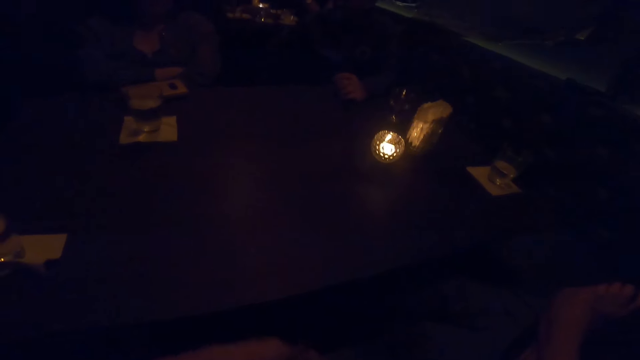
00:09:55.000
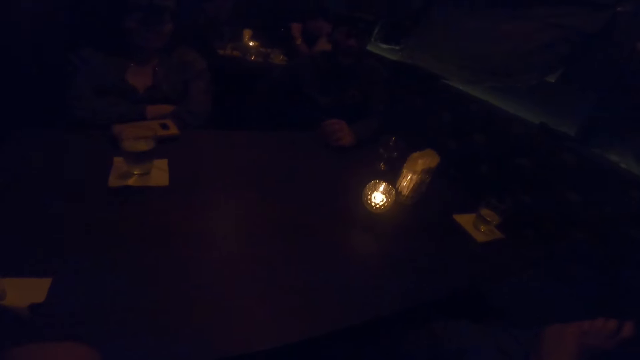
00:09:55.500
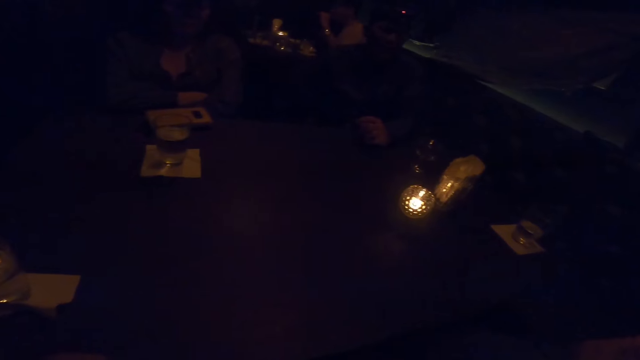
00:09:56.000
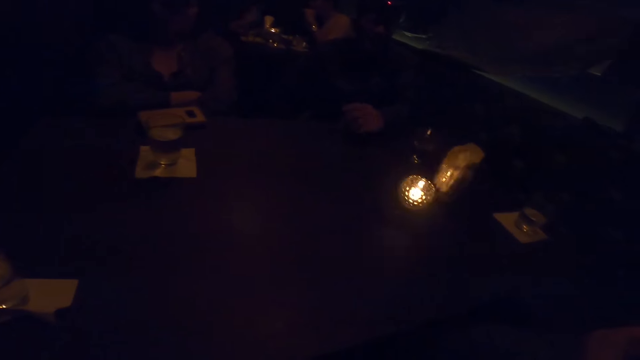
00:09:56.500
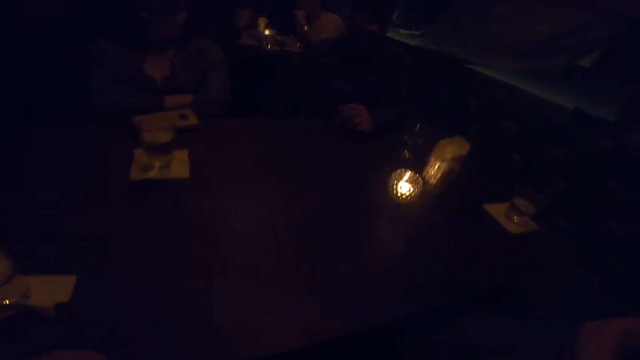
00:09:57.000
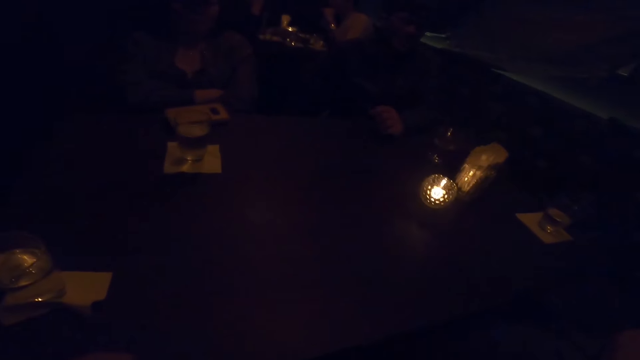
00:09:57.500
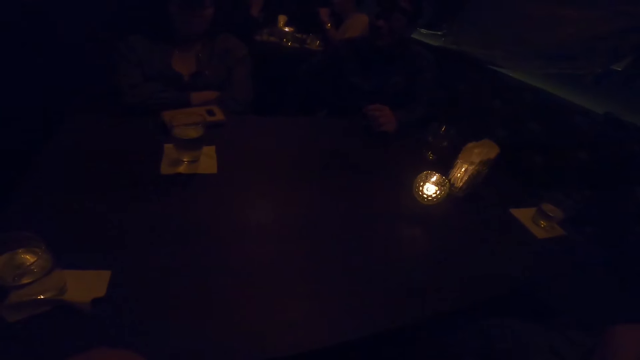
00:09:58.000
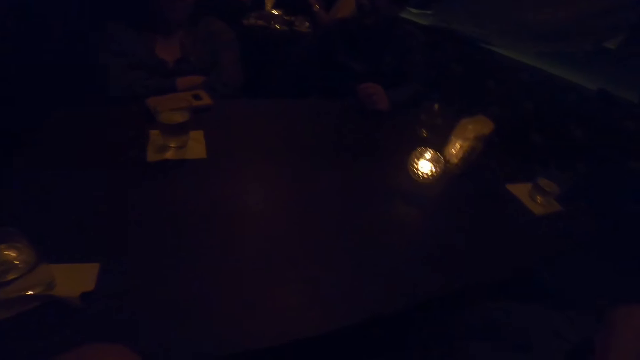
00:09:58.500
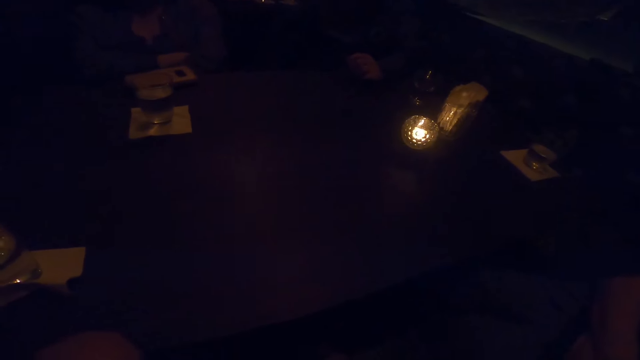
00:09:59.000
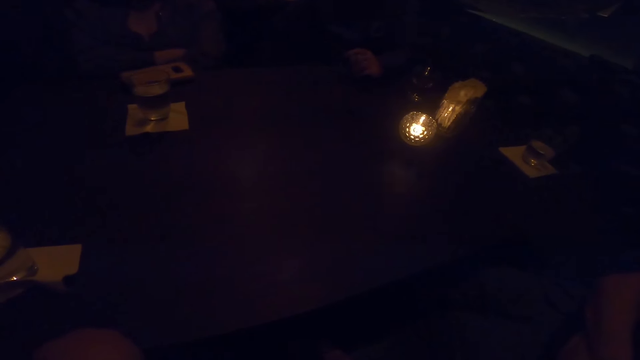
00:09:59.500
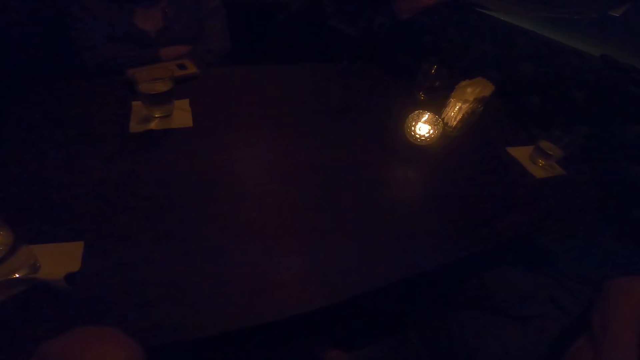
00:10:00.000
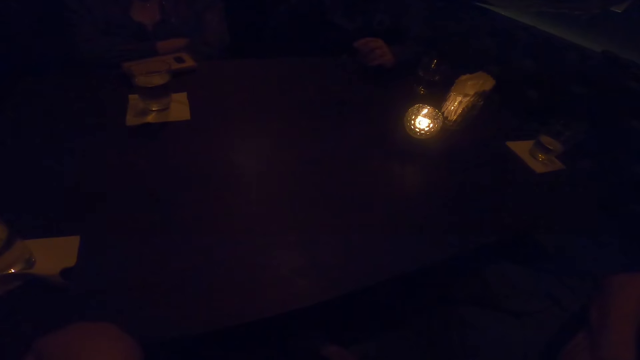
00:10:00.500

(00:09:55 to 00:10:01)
The camera wearer looks at a man and a woman. The man converses with the camera wearer and the women.

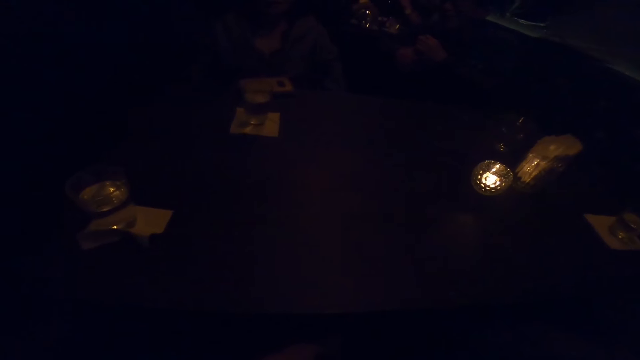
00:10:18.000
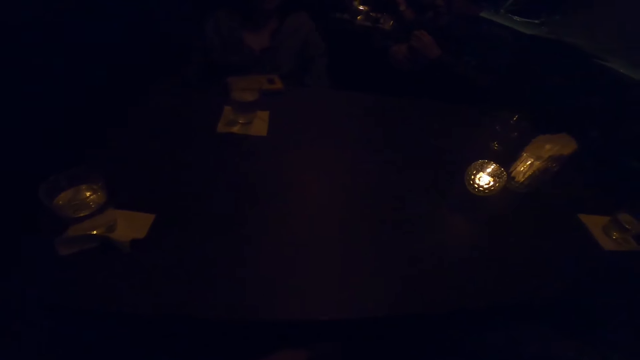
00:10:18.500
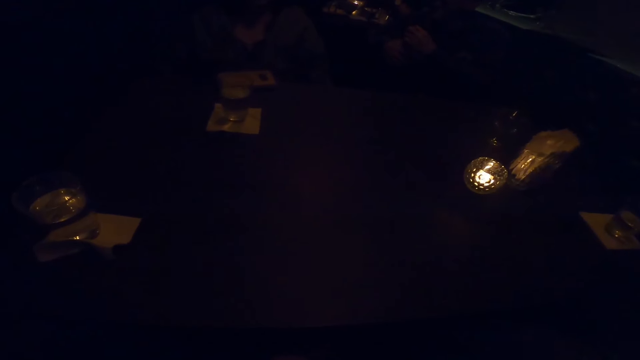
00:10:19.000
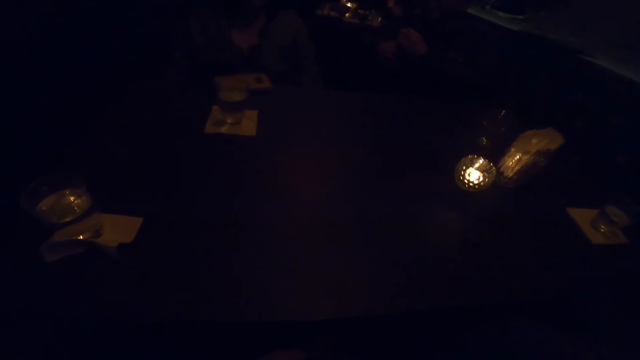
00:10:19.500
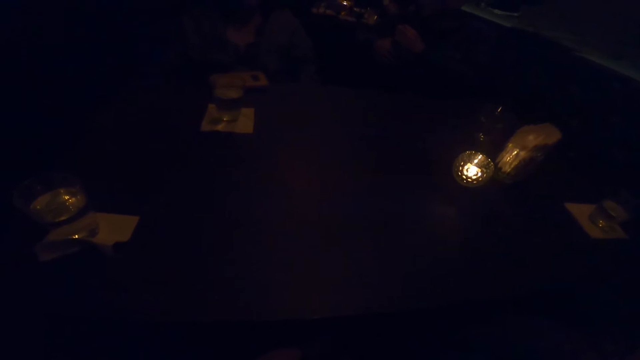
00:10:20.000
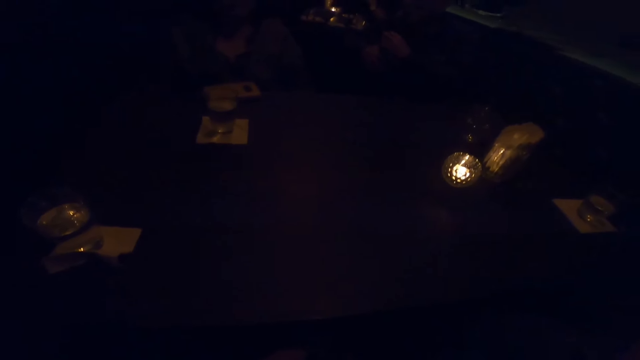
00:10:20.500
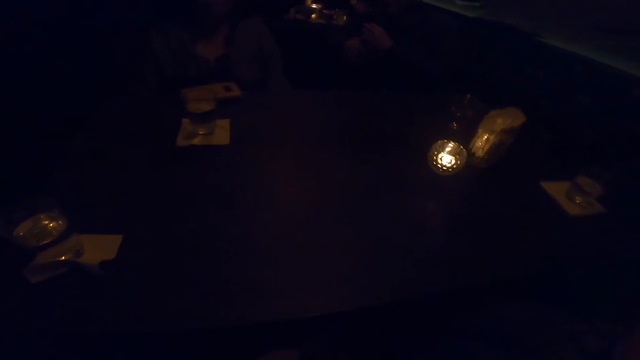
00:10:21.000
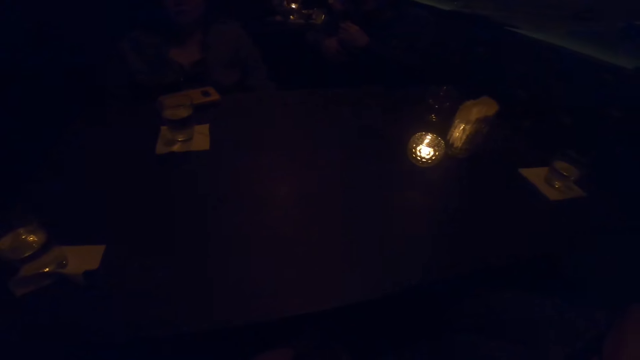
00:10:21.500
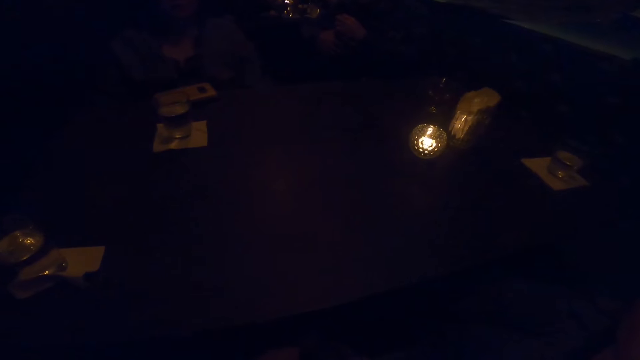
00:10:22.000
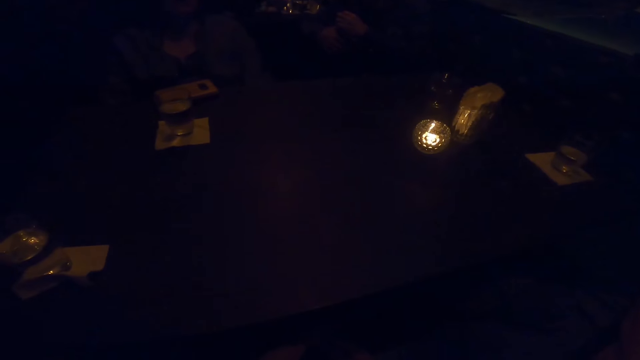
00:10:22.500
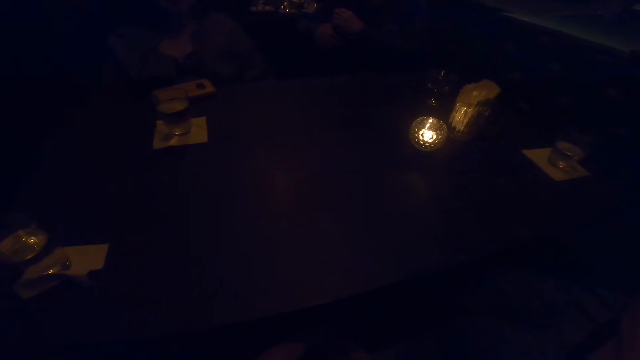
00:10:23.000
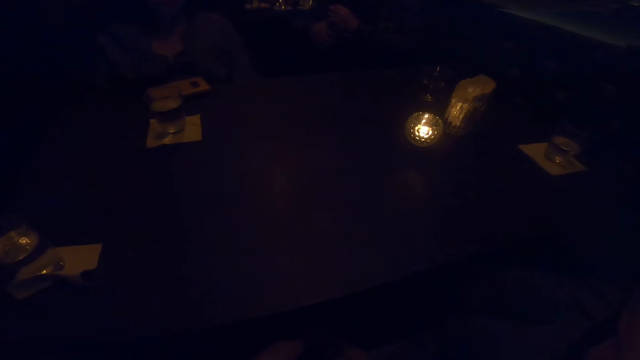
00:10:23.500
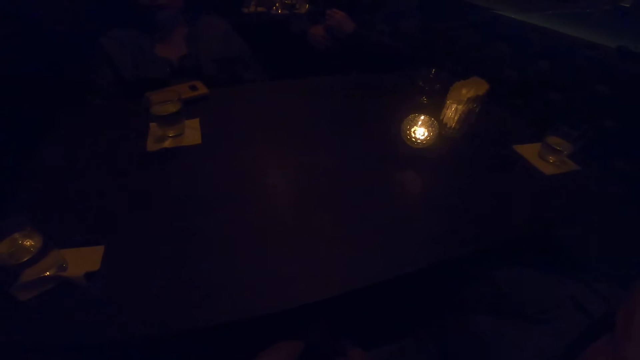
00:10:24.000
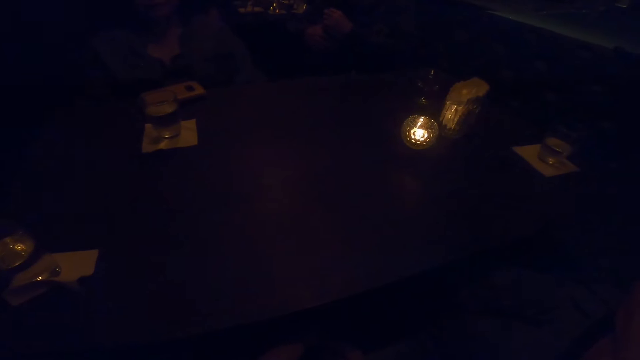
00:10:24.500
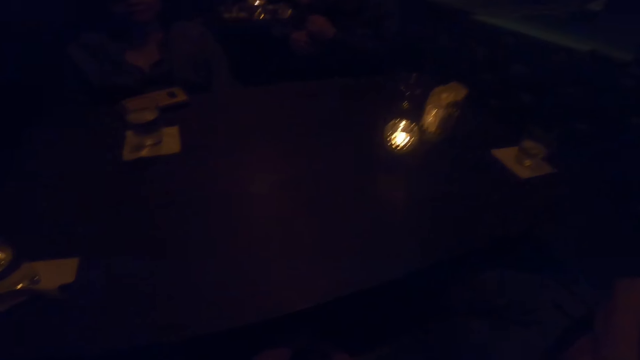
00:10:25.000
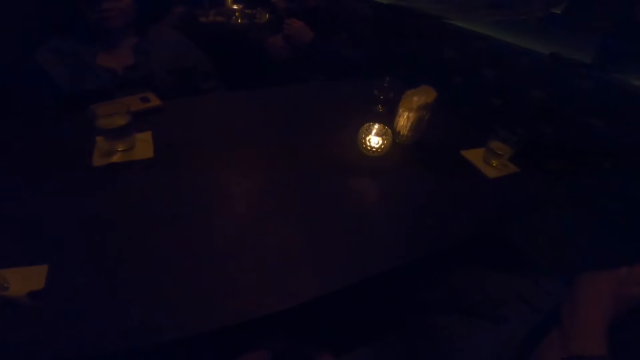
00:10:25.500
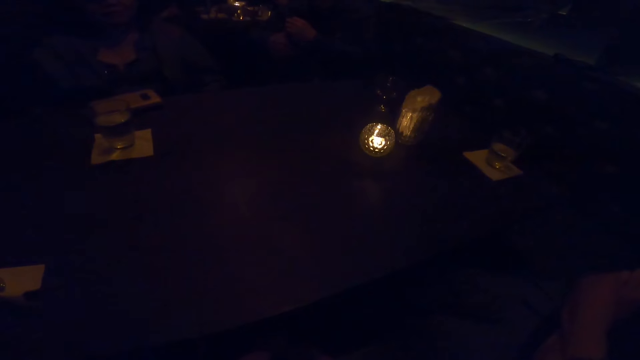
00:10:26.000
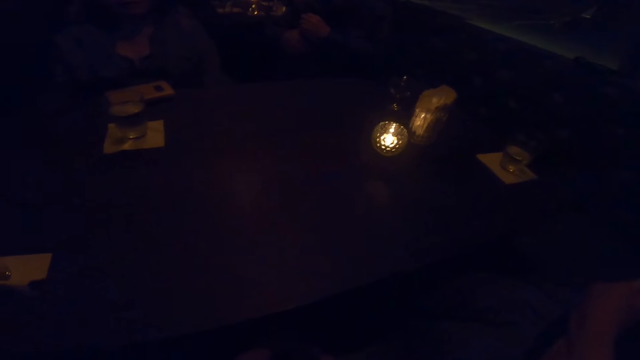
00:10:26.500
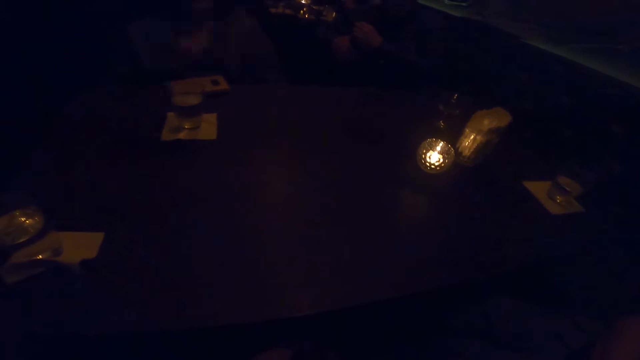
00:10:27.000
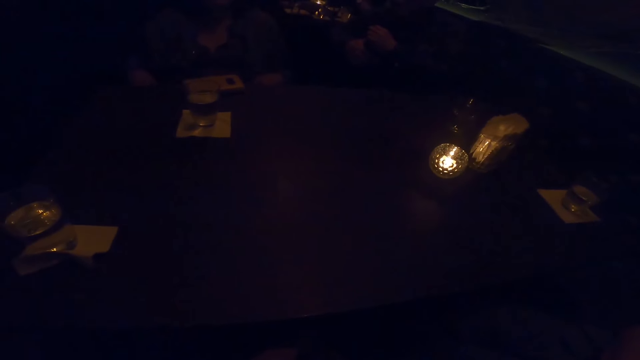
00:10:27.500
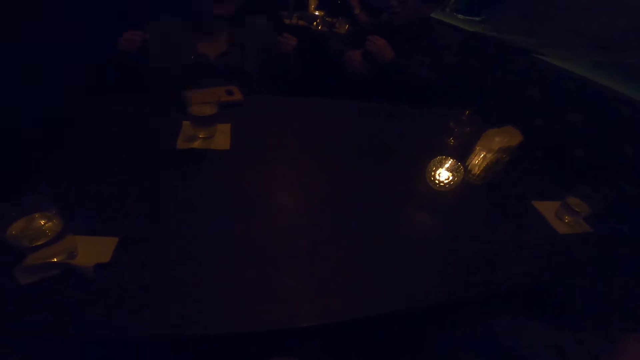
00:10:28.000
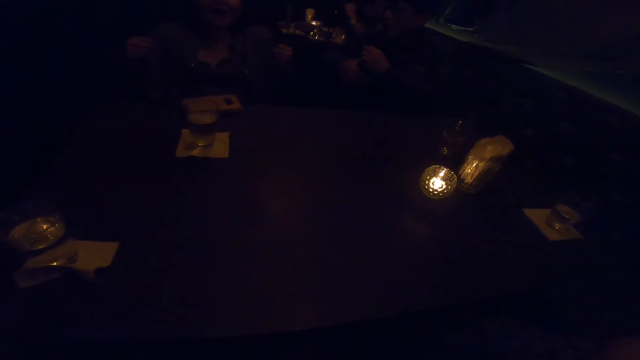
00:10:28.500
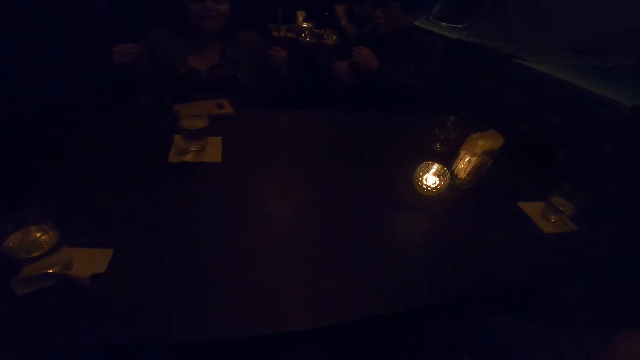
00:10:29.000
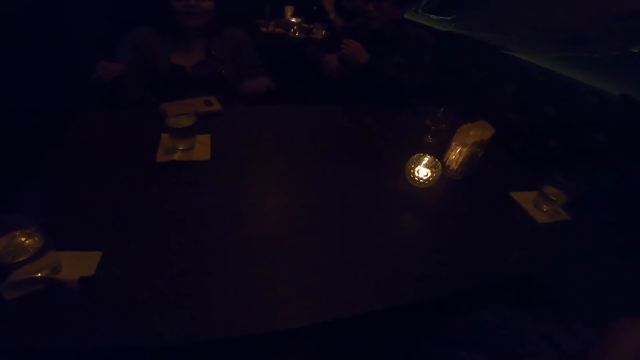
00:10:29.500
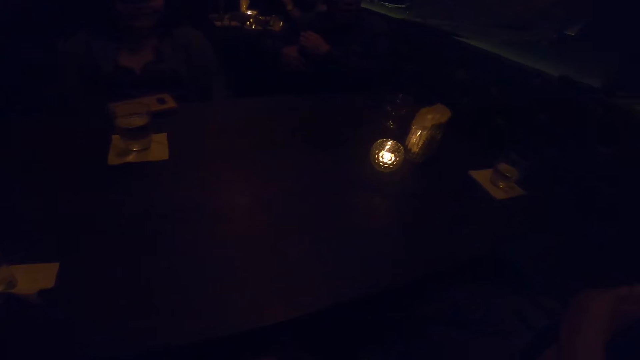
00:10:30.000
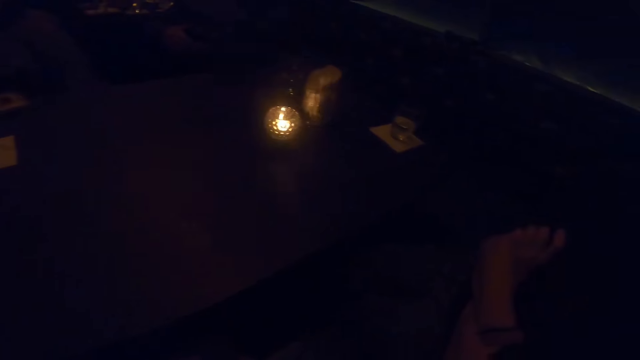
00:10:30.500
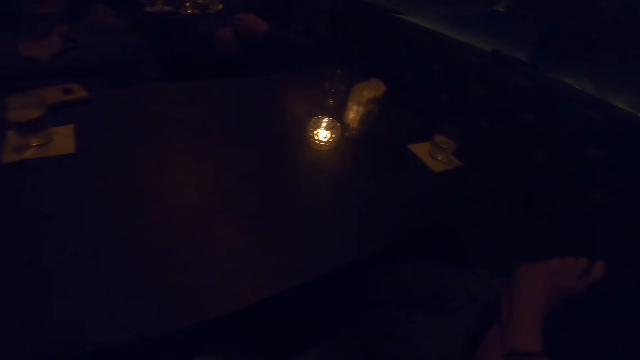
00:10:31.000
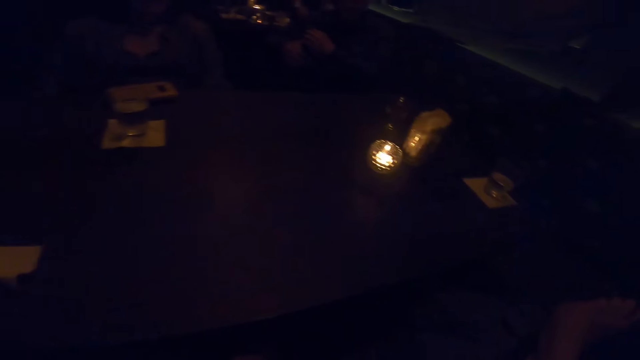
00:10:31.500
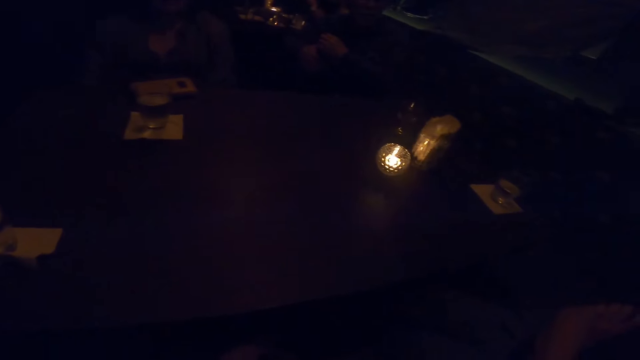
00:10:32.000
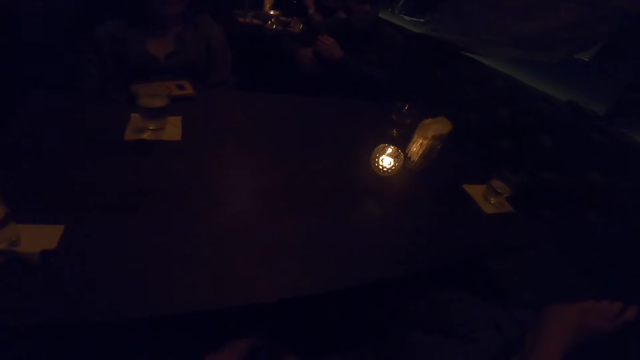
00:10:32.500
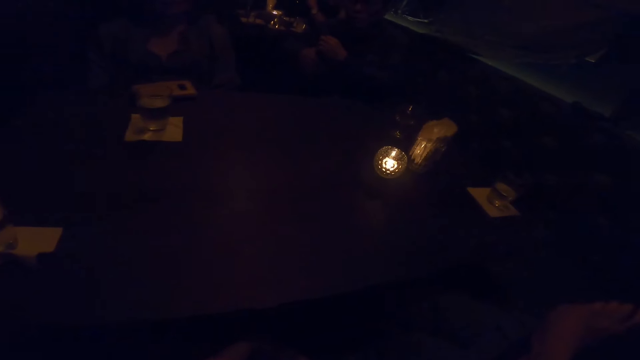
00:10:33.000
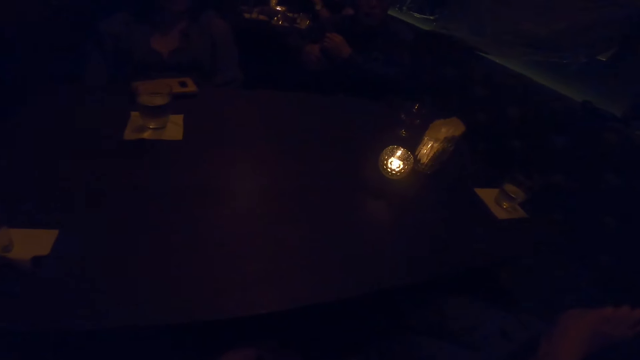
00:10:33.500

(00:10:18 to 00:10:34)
A woman responds to the camera wearer. The camera wearer converses with the woman. The woman responds to the camera wearer. The camera wearer makes a sound. A man converses with the camera wearer and the women. The first woman makes a fist. The man talks to the camera wearer, another woman and the first woman.
